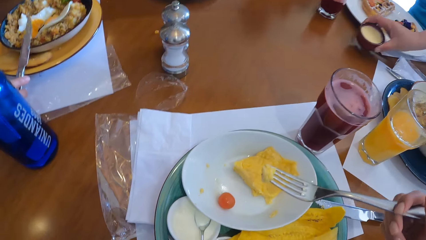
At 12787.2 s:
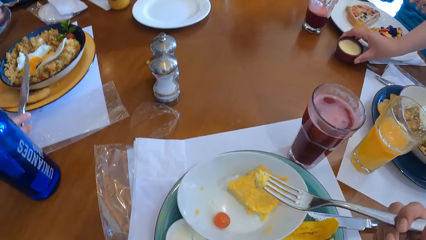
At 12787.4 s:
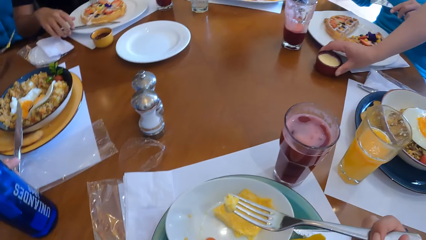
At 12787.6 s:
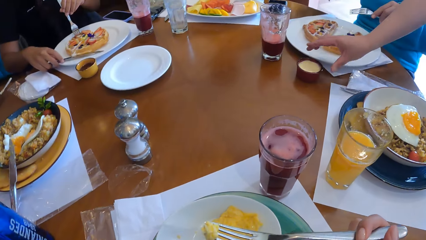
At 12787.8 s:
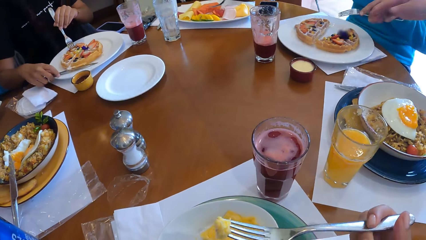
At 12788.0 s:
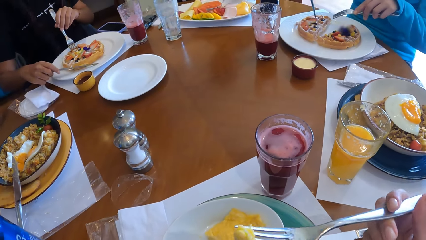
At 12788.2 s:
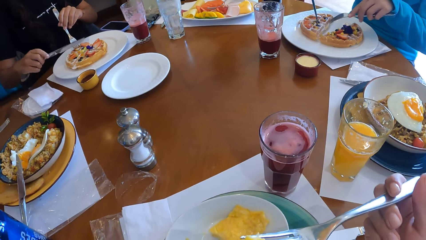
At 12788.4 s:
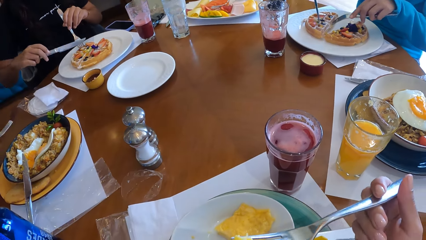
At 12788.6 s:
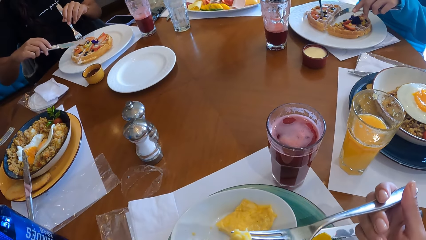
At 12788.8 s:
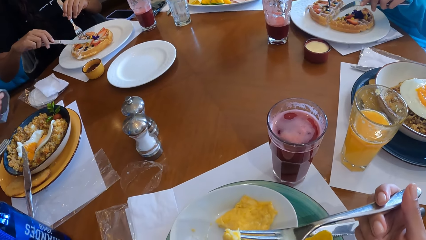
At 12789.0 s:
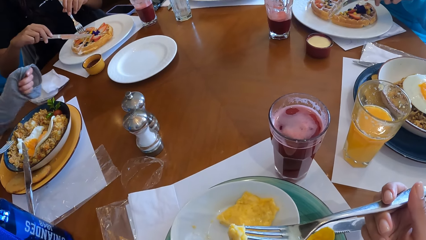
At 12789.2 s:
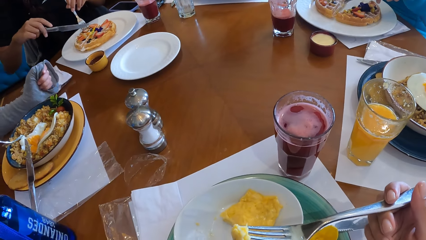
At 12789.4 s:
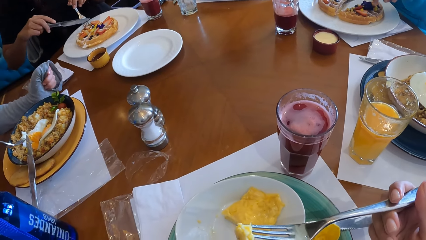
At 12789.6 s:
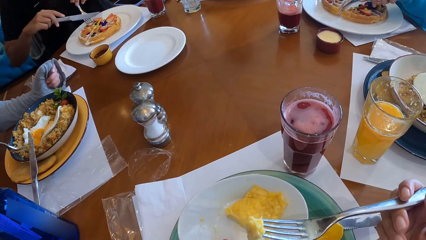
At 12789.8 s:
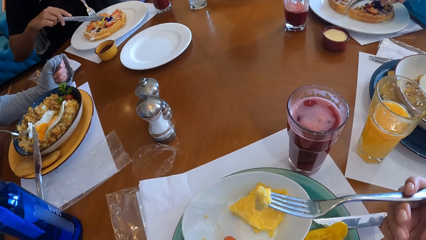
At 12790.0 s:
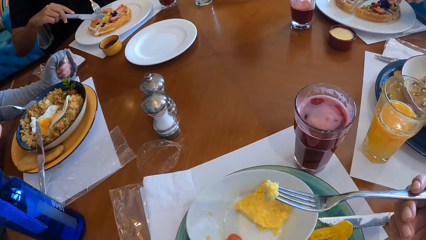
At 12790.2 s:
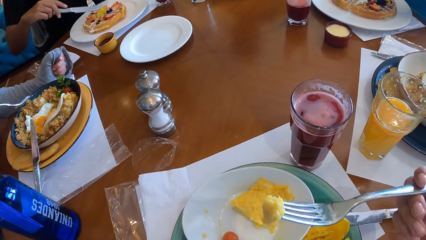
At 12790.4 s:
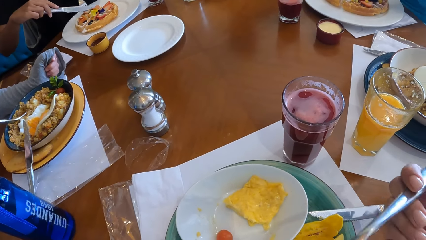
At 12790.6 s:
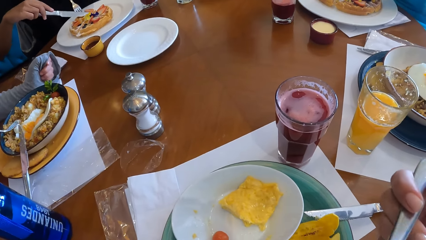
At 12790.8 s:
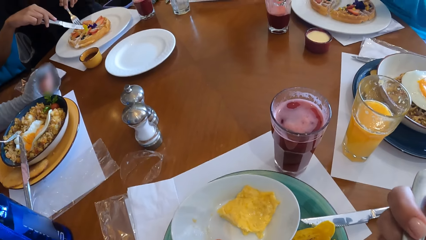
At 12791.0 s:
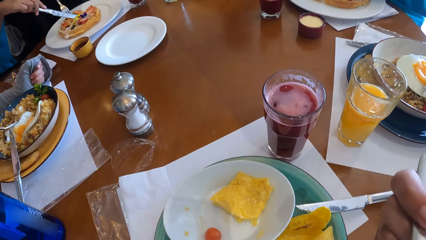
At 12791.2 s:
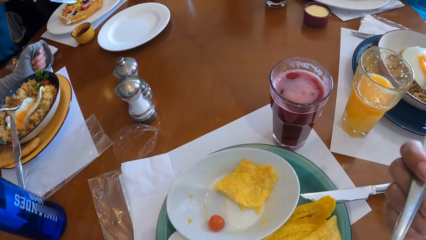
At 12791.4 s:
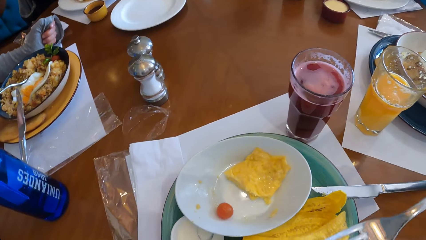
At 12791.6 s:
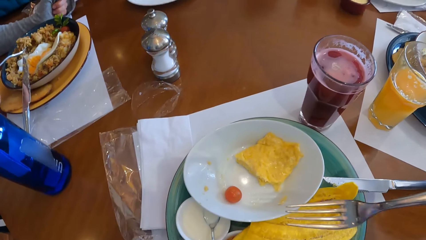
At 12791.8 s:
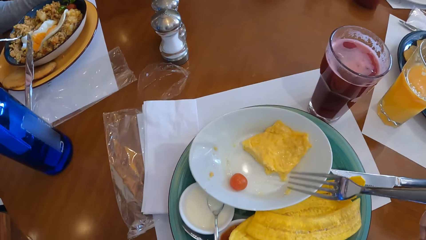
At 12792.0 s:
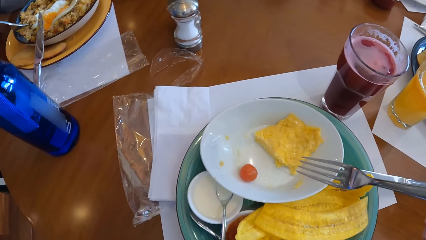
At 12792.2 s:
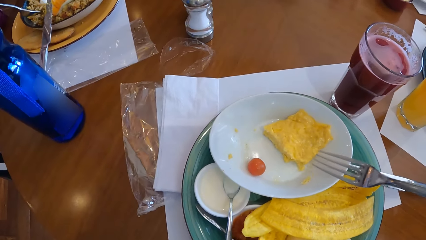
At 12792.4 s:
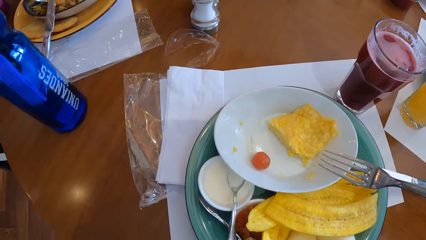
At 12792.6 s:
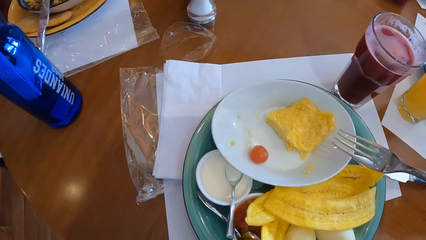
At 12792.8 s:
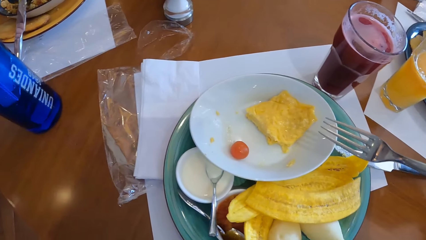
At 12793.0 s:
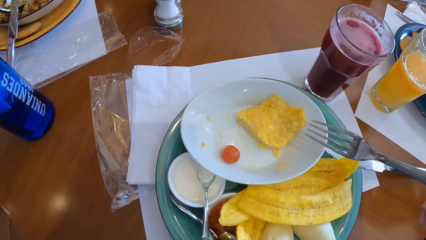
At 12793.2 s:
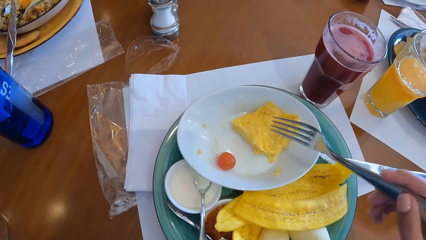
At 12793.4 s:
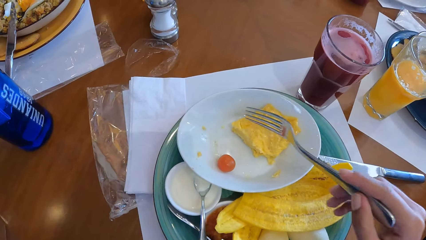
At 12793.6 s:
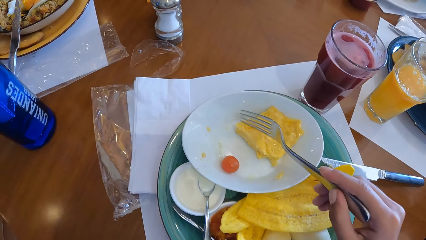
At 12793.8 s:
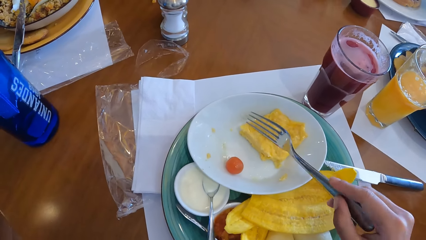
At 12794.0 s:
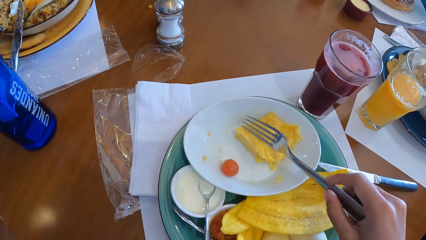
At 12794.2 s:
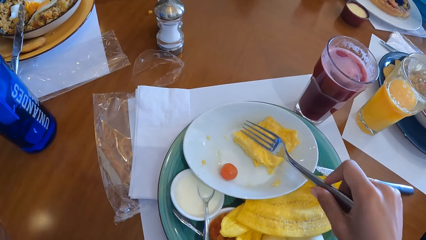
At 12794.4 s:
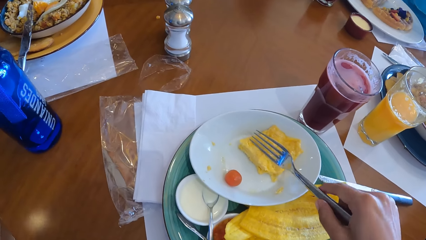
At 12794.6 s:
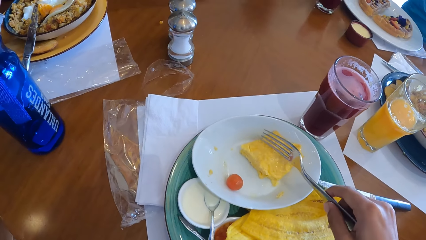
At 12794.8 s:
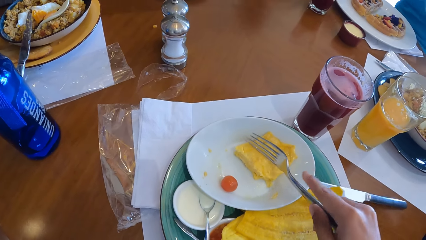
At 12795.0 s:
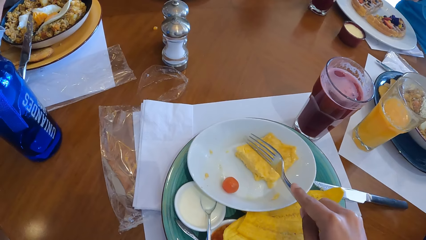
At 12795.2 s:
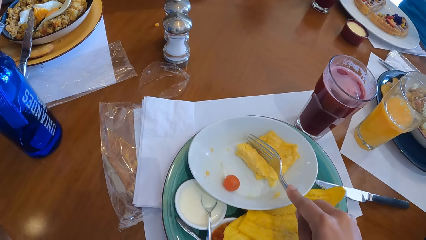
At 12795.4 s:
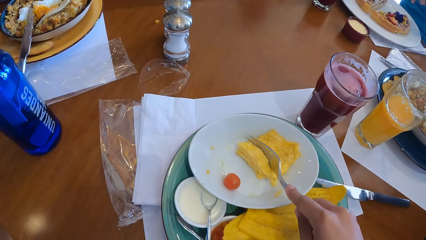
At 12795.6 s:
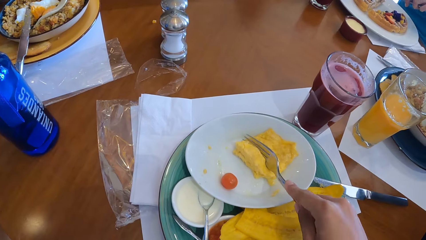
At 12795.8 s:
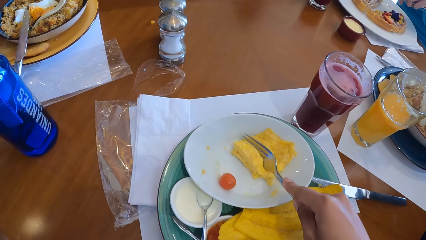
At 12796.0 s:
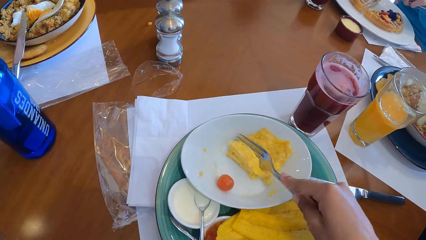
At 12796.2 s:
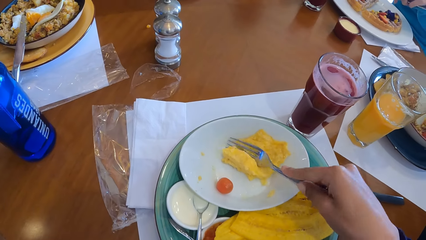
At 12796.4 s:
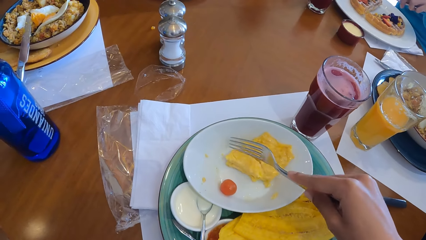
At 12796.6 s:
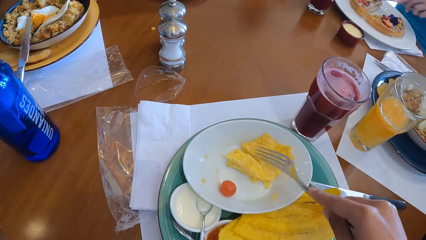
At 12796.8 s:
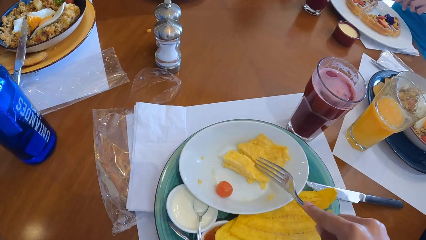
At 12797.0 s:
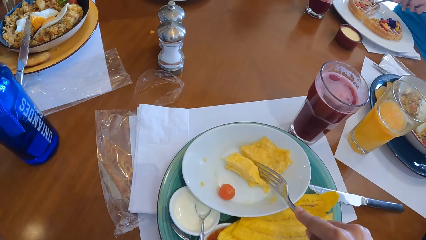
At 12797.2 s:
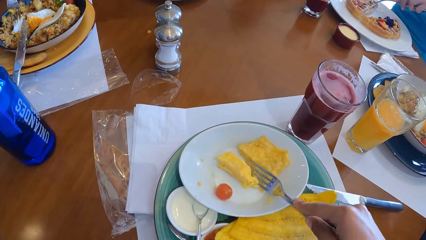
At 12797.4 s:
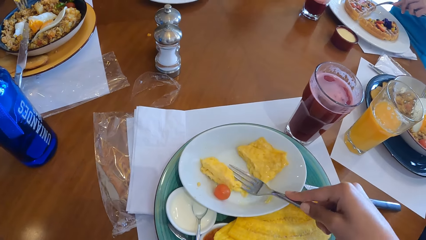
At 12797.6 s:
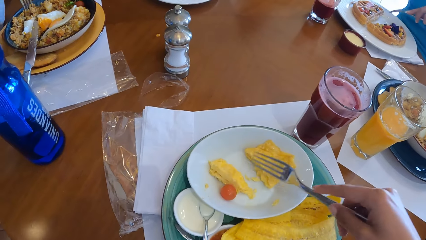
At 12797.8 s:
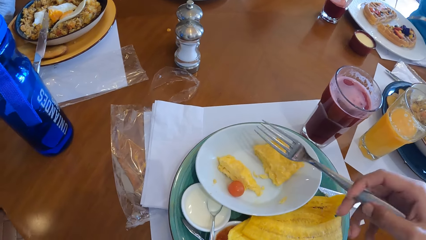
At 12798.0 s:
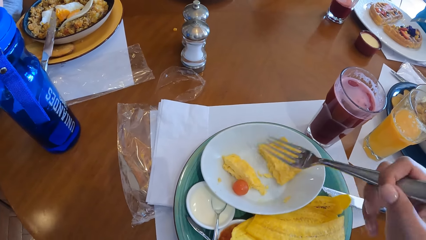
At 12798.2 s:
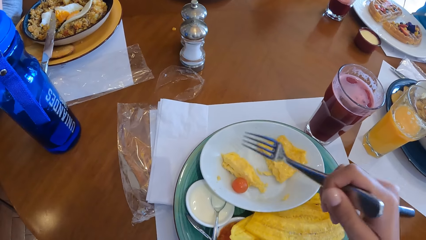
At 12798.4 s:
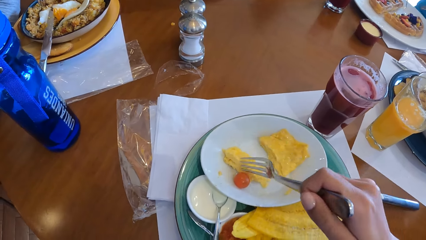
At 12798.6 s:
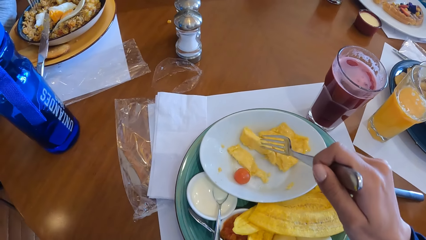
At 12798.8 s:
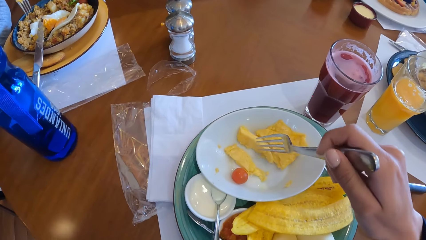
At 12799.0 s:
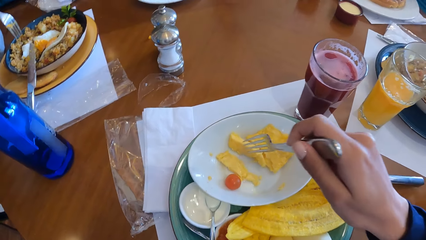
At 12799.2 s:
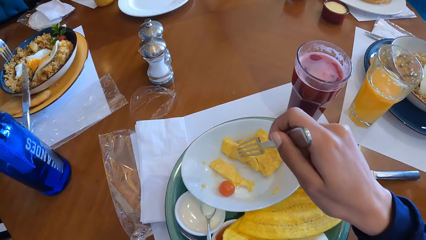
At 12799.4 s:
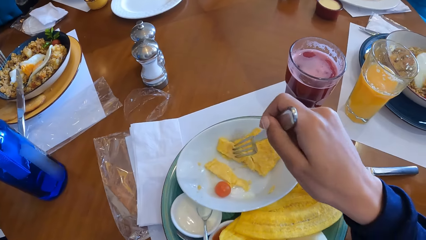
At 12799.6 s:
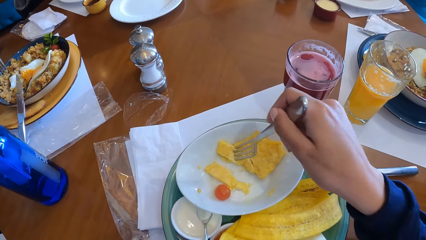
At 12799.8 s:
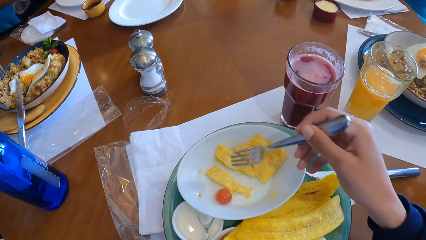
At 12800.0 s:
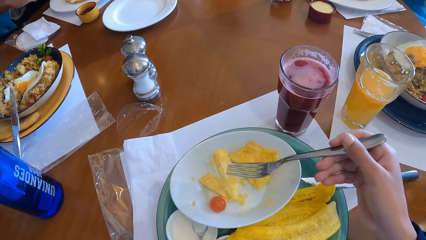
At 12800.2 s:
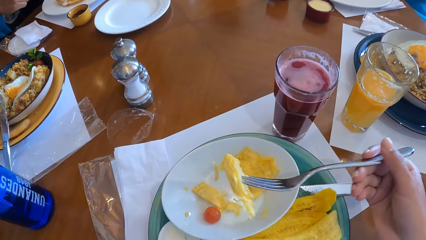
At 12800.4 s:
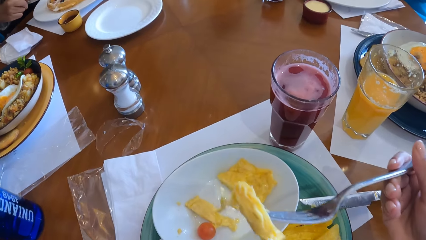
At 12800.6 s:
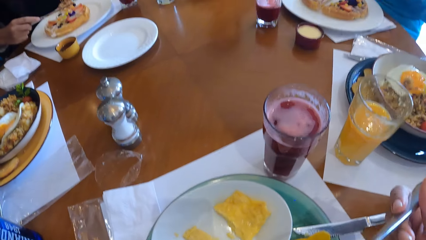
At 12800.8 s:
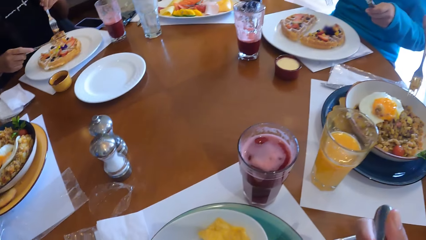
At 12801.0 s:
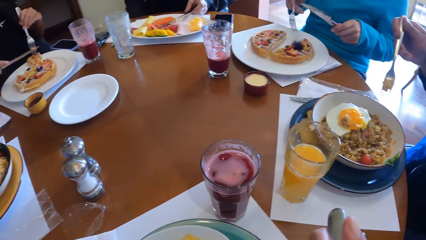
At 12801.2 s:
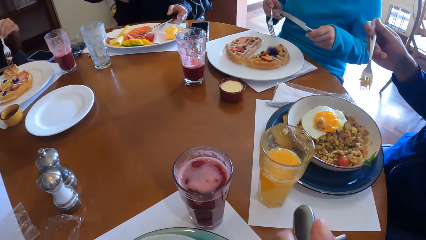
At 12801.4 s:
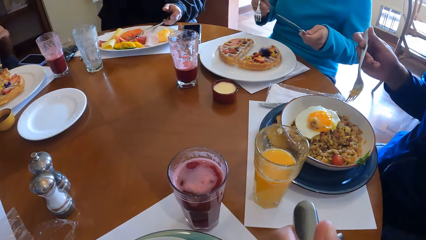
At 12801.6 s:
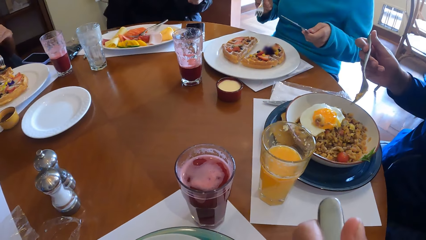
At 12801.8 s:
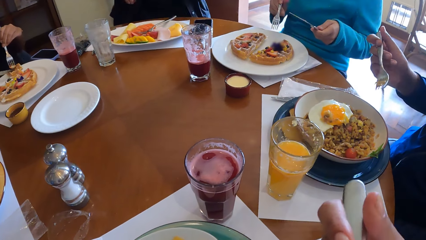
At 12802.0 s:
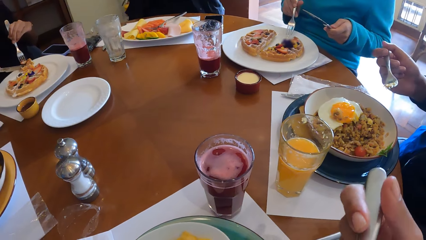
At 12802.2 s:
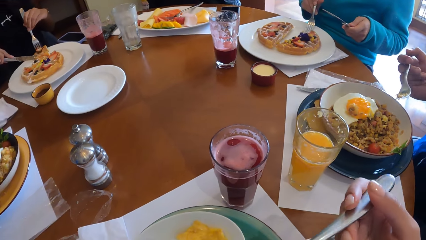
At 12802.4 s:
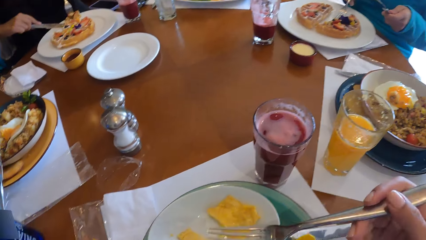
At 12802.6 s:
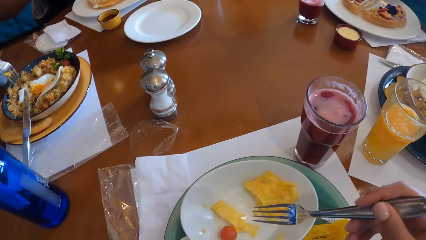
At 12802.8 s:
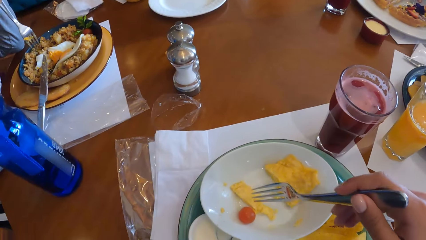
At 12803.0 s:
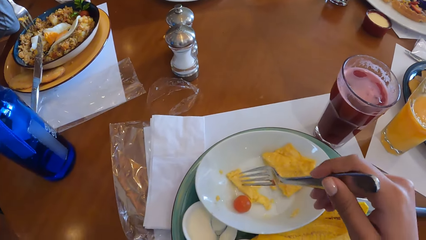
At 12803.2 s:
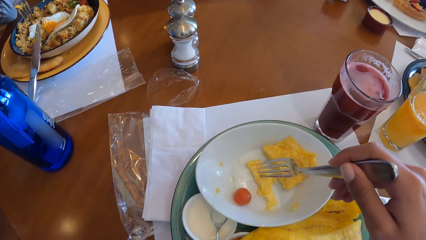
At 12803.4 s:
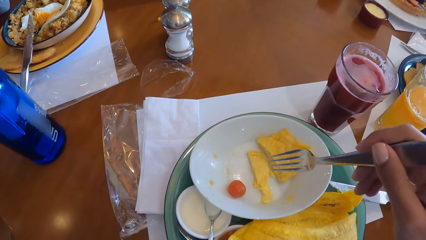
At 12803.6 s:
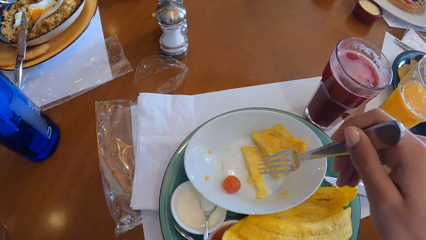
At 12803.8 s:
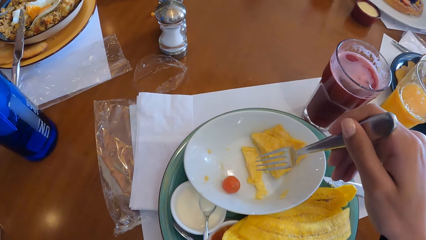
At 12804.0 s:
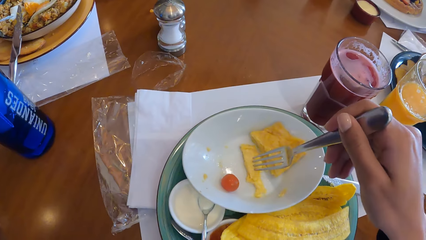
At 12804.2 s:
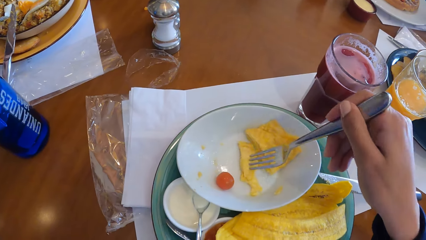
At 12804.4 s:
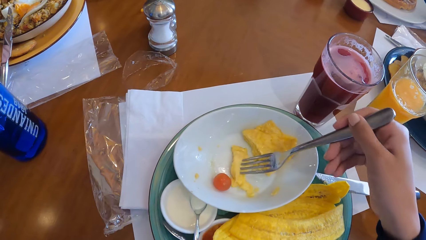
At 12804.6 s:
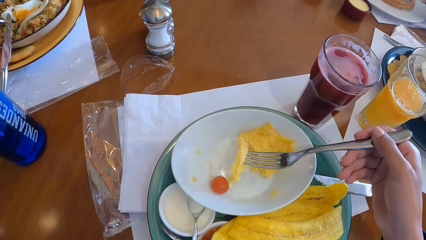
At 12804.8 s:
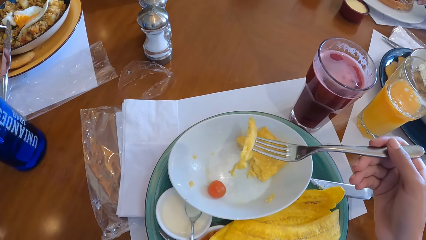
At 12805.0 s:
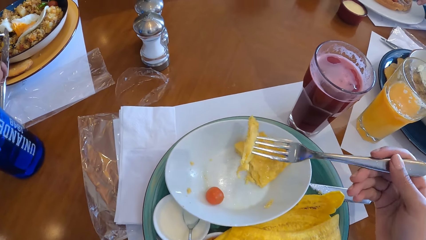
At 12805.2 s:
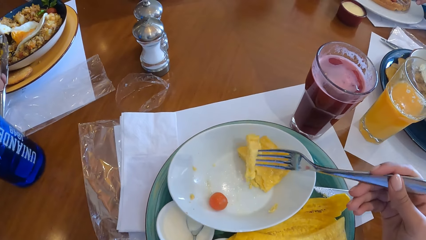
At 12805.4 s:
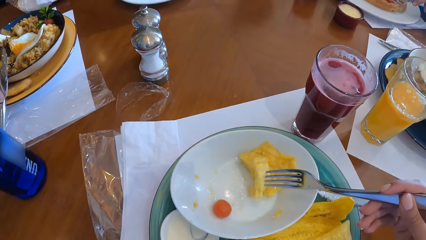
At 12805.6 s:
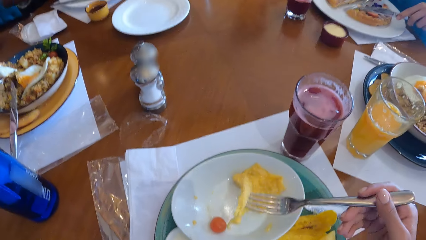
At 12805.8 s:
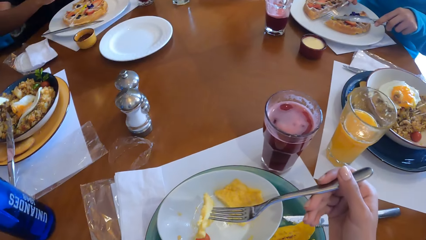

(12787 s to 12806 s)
The camera wearer holds a fork. He puts food in the mouth. He cuts an egg on the plate on the table with the fork in his right hand. He picks up the egg from the plate on the table with the fork in his right hand. He puts food in the mouth. He fetches food with the fork.
